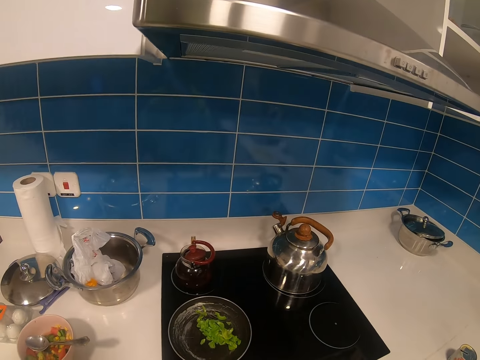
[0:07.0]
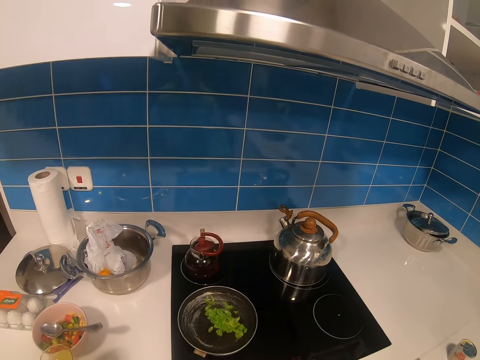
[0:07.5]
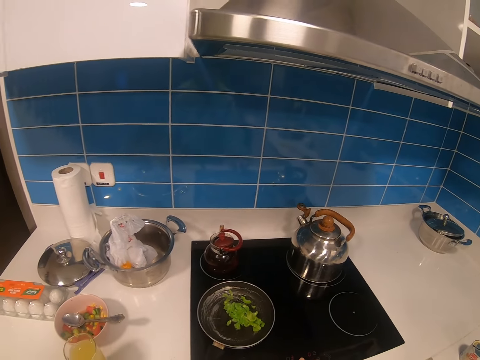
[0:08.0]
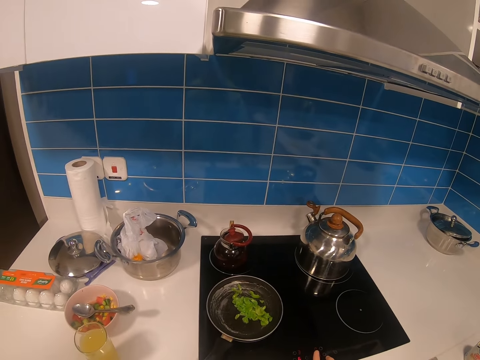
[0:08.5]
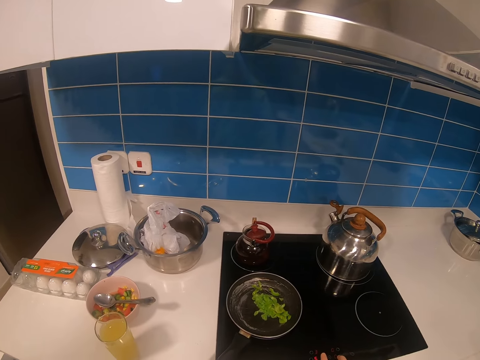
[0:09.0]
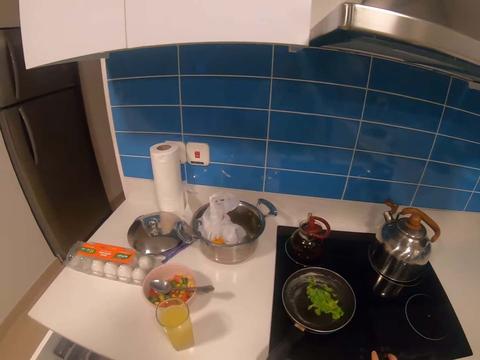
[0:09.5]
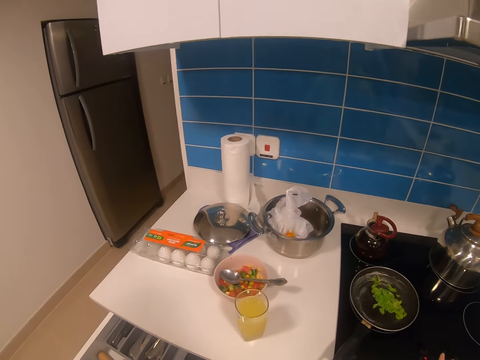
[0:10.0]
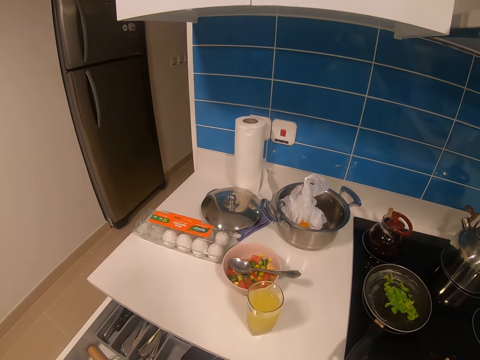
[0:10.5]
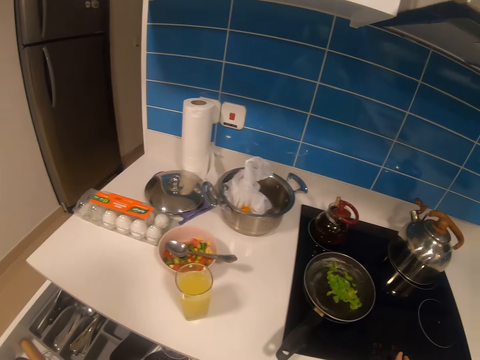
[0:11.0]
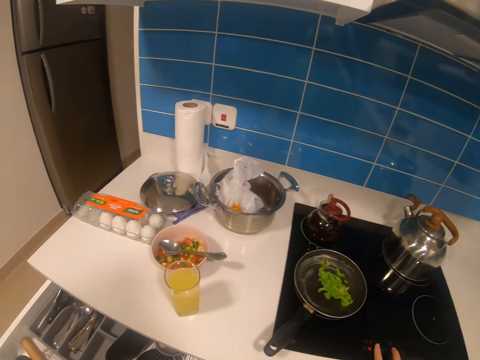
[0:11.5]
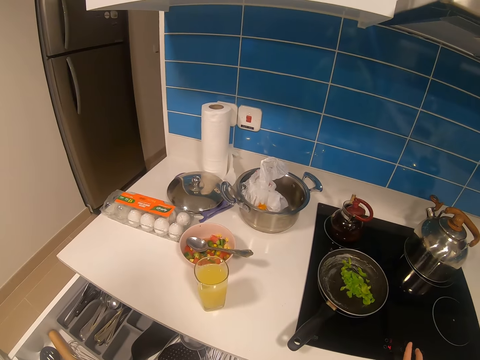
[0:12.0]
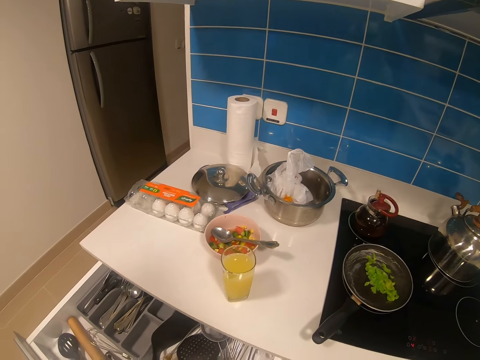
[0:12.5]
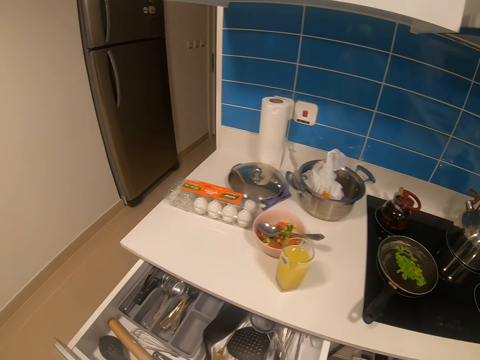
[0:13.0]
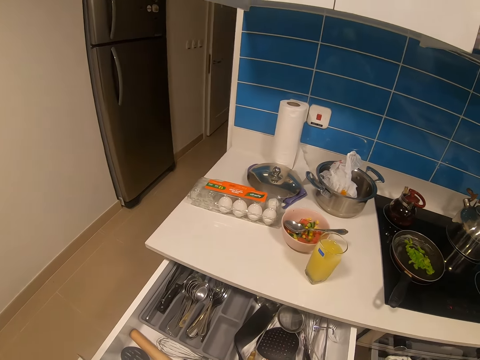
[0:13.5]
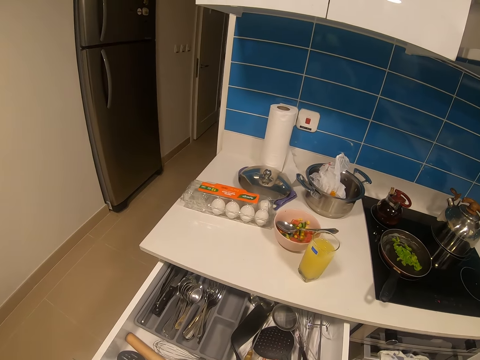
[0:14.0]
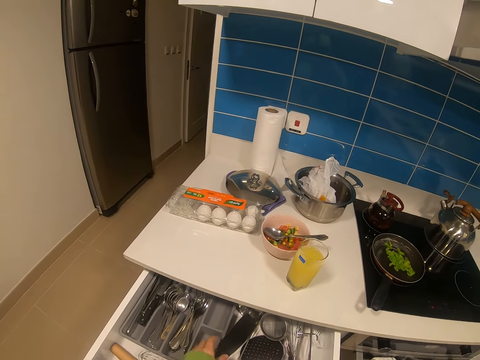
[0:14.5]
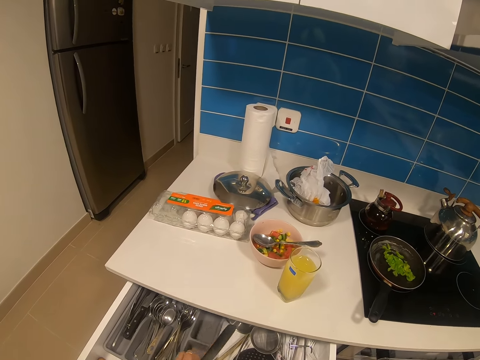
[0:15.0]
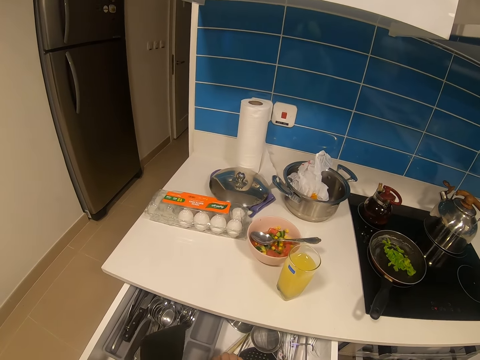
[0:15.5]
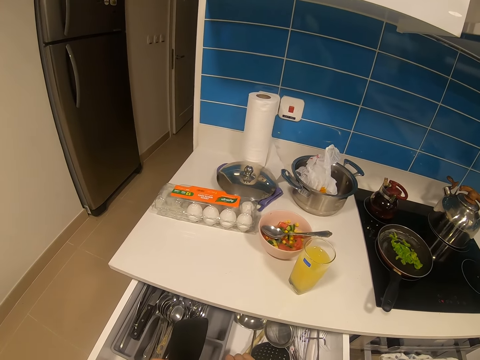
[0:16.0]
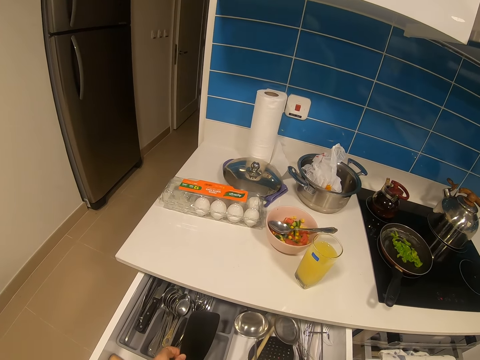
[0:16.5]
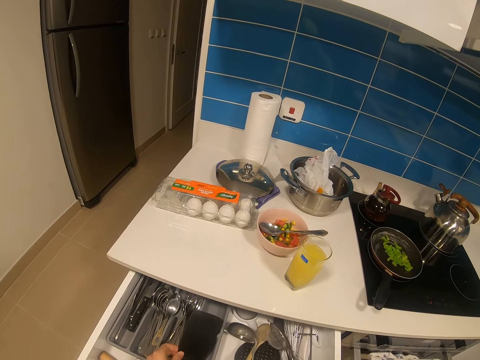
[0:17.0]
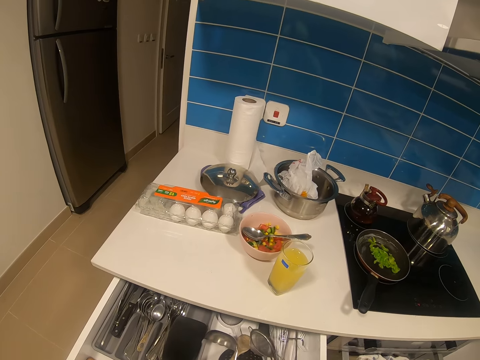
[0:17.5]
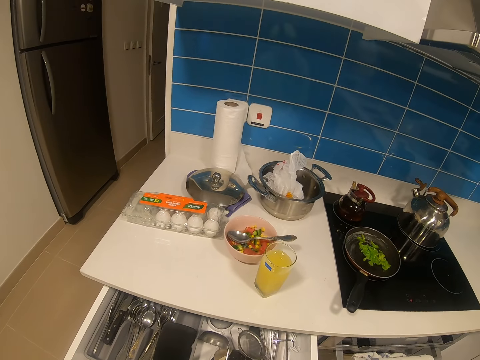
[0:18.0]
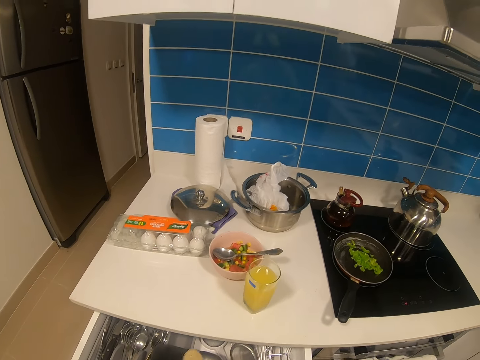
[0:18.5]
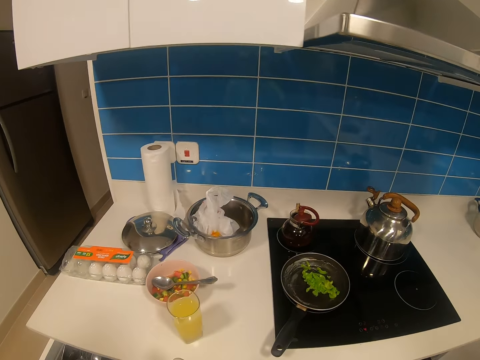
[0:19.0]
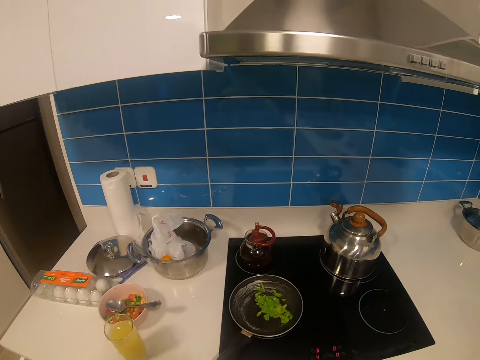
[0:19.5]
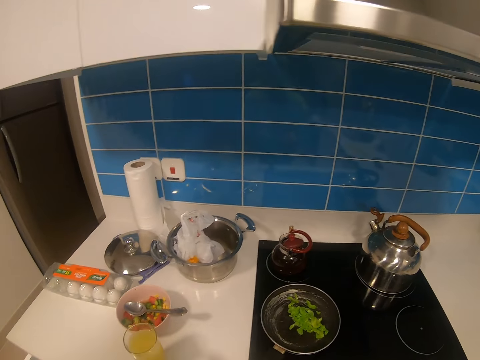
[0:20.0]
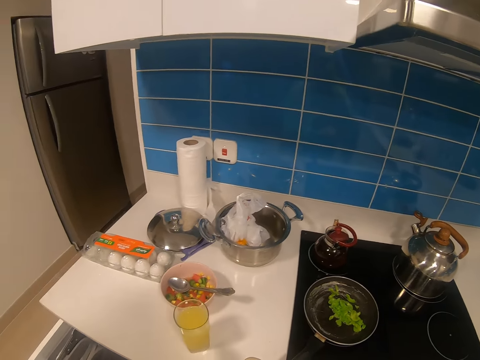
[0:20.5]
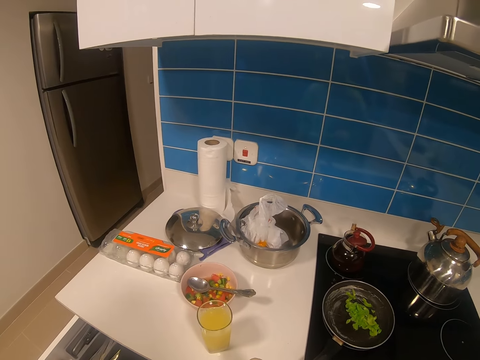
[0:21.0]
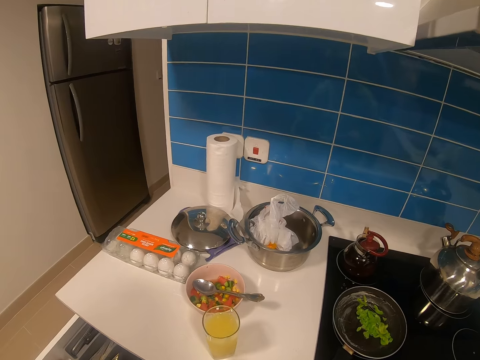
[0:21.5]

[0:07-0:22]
The camera wearer looks around. They turn on the cooker. They take the spoon. They look around.

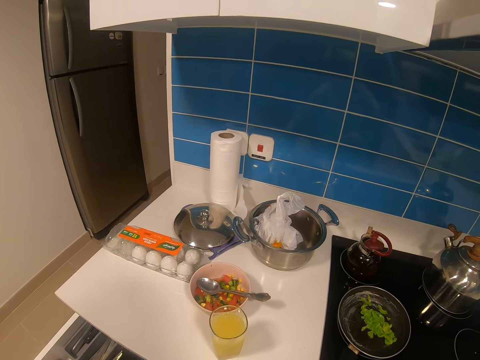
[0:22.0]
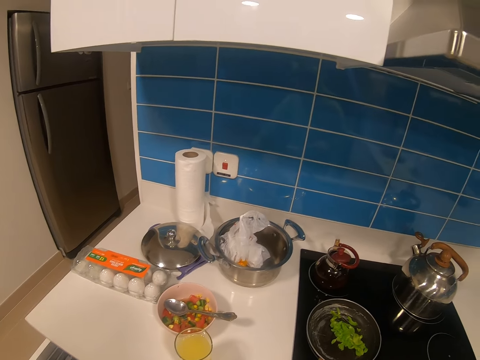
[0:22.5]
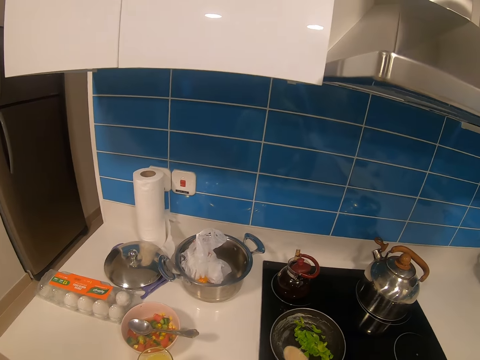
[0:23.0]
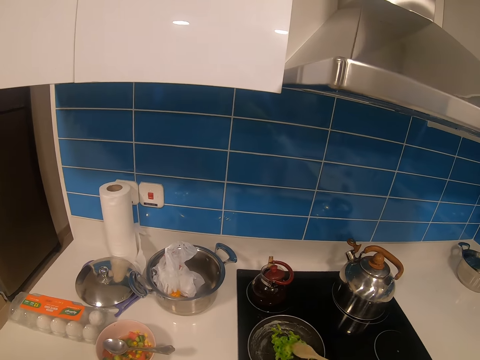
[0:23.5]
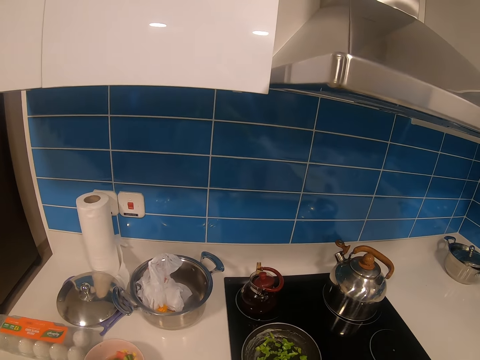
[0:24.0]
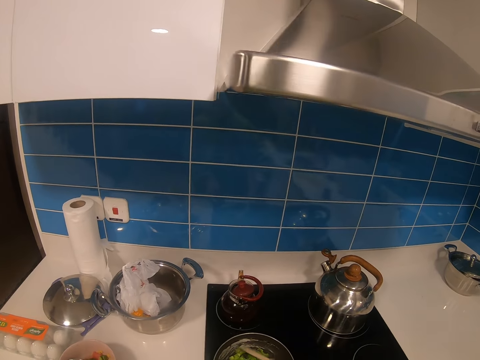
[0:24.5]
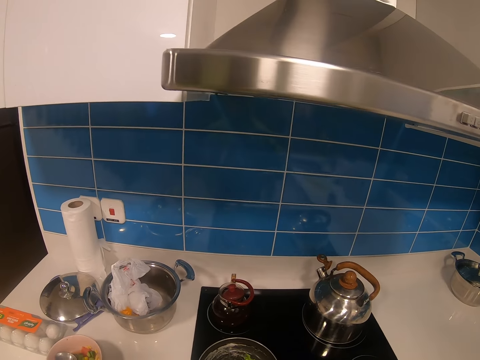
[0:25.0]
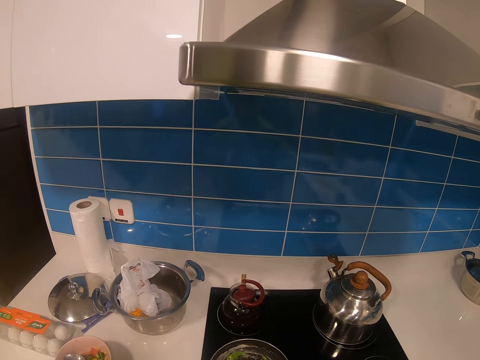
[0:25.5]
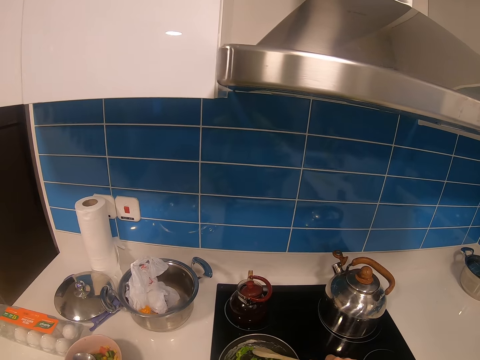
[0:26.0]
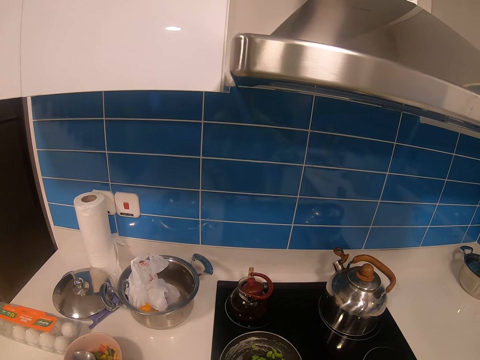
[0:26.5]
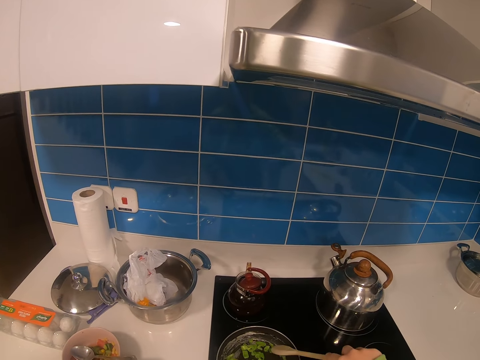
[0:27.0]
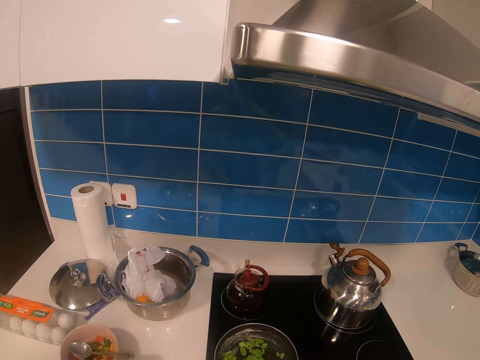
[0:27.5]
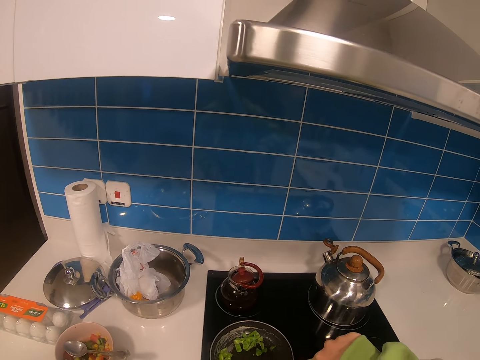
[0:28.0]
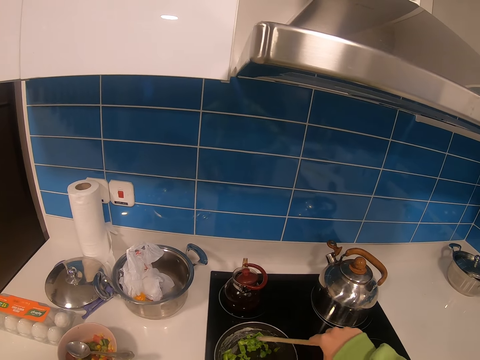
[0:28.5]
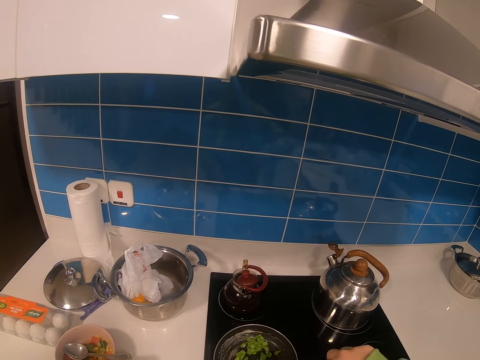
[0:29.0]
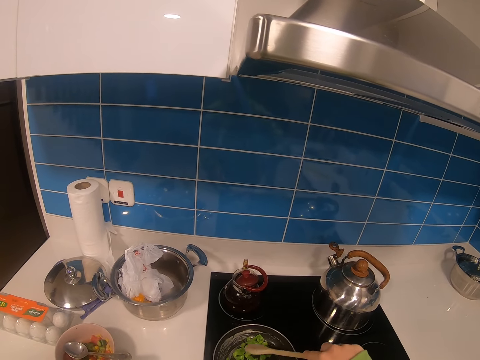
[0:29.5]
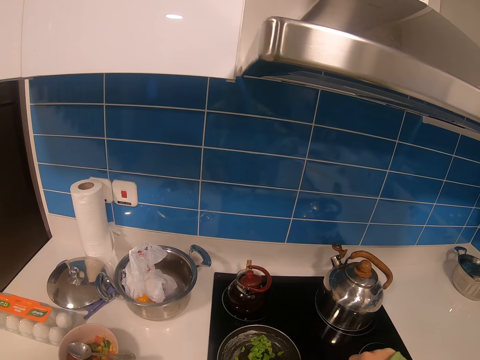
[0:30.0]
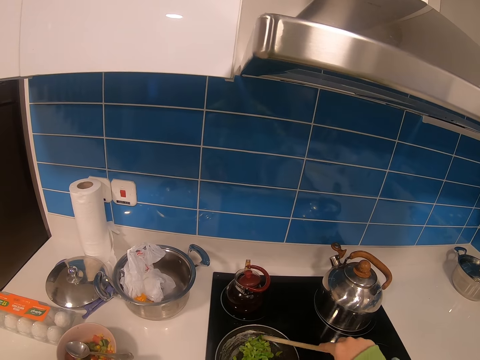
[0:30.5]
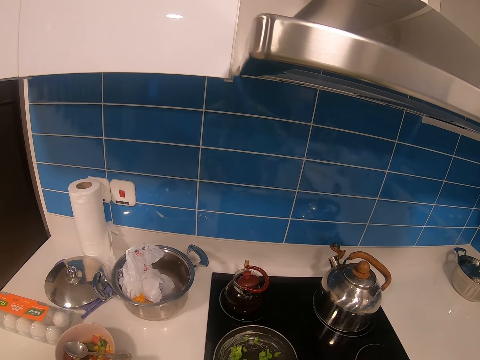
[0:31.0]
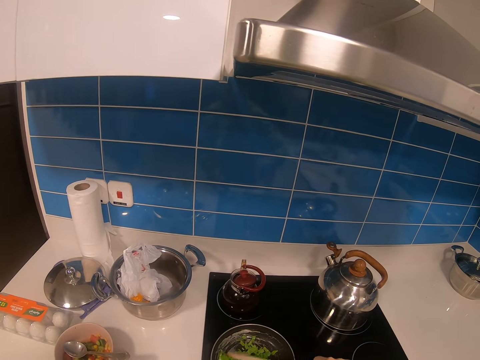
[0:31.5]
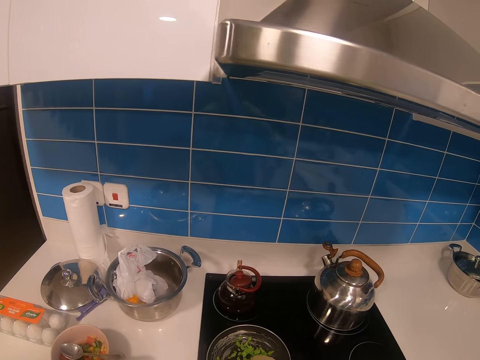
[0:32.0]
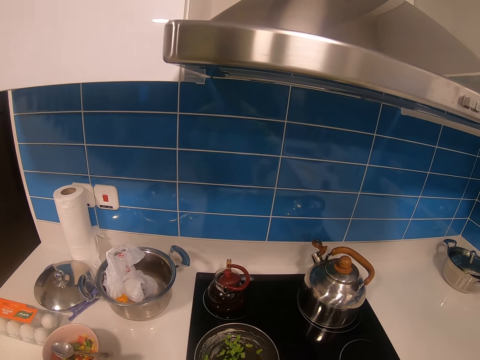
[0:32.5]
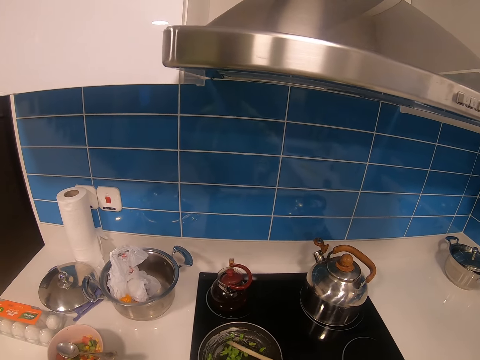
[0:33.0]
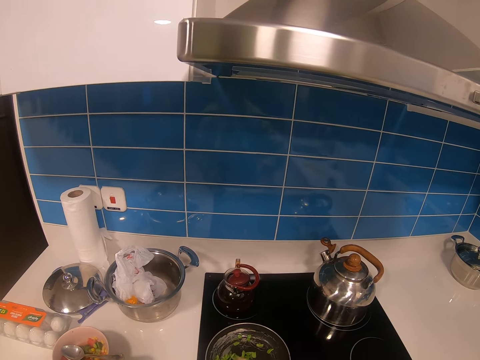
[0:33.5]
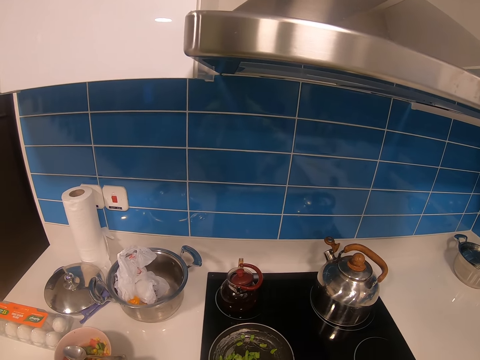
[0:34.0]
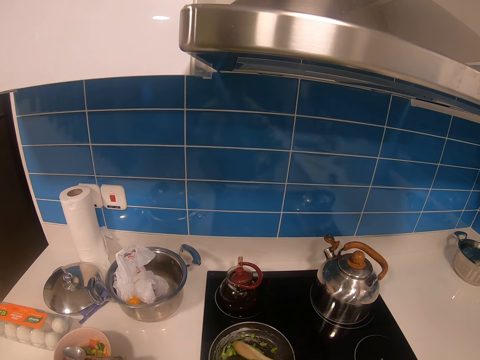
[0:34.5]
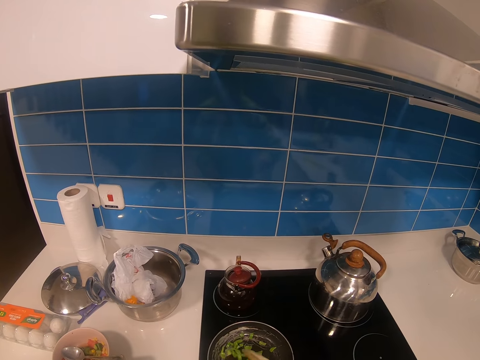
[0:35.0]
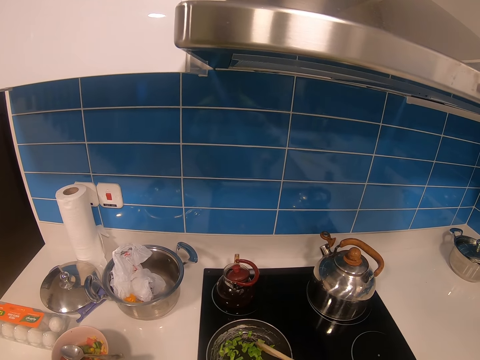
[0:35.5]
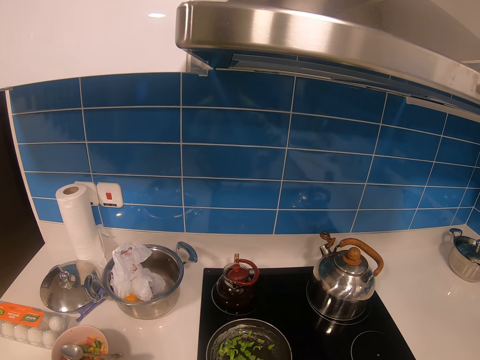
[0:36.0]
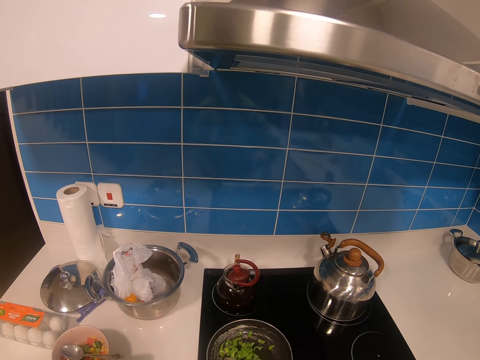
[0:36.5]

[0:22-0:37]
The camera wearer is looking for a cooking utensil. They pick up a cooking stick. They mix vegetables with the cooking stick from the cooking pan.
